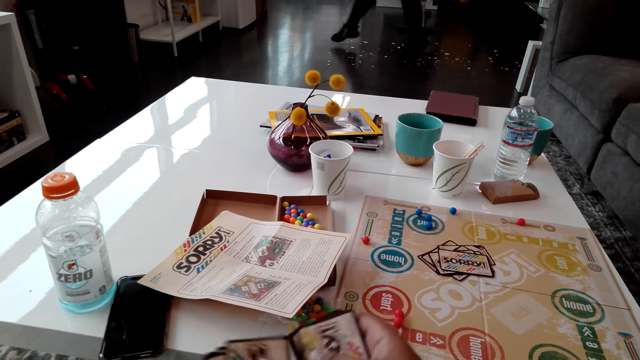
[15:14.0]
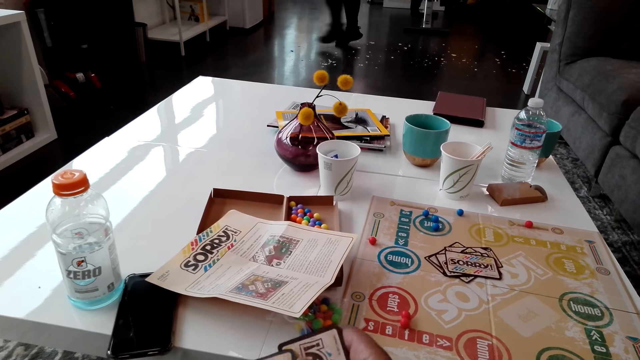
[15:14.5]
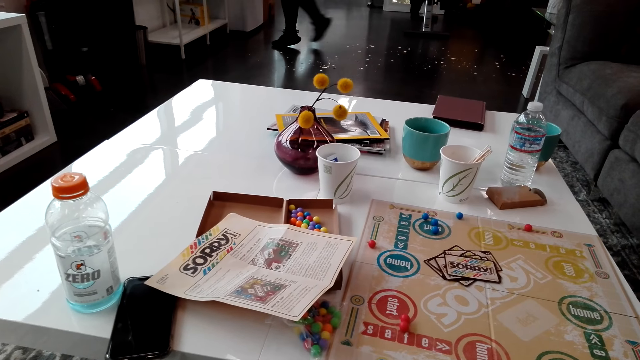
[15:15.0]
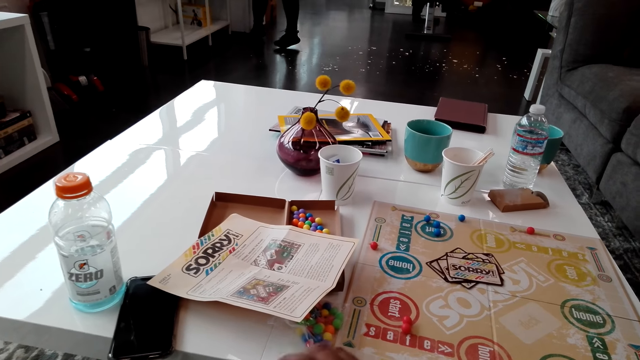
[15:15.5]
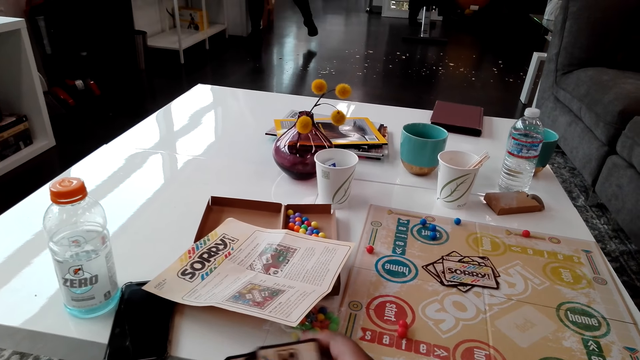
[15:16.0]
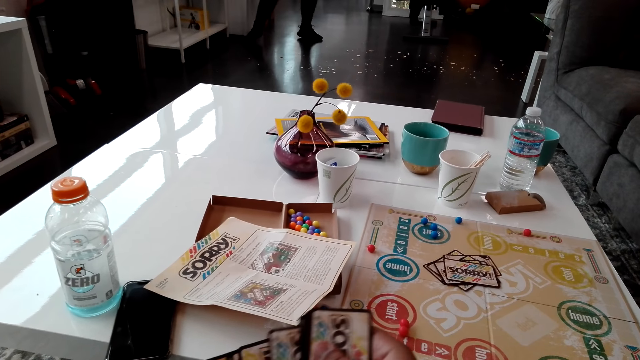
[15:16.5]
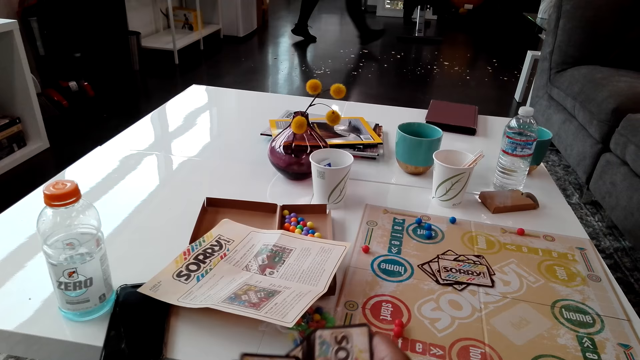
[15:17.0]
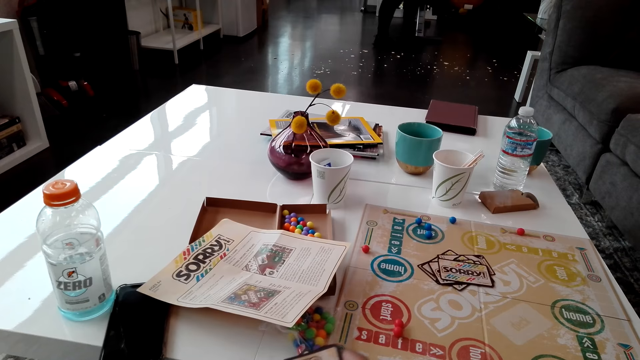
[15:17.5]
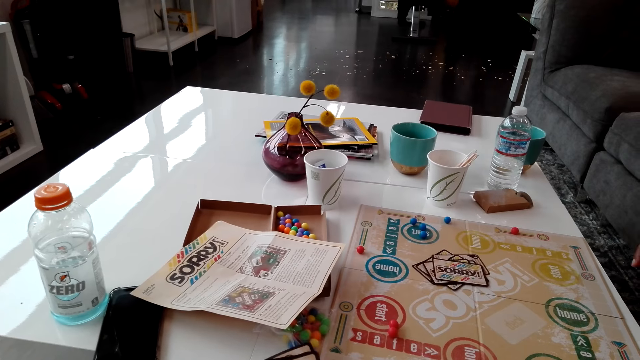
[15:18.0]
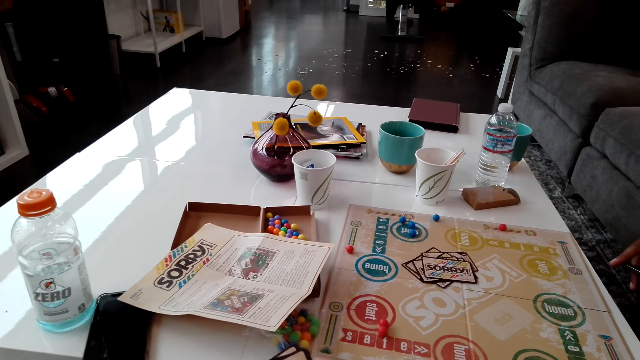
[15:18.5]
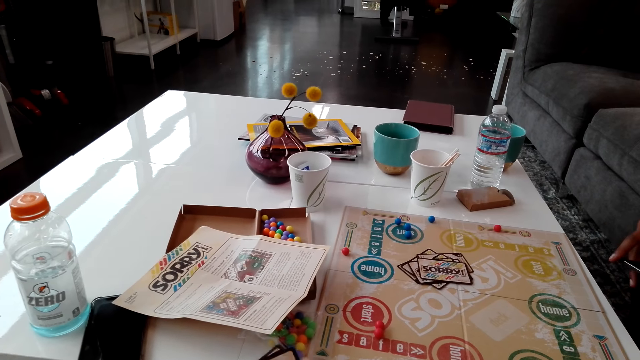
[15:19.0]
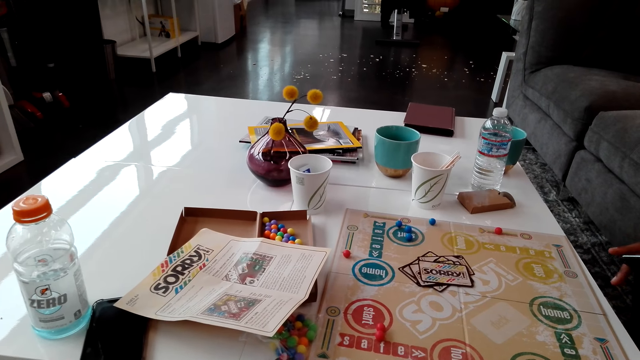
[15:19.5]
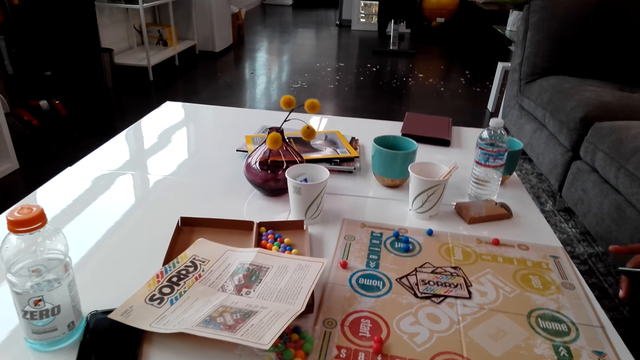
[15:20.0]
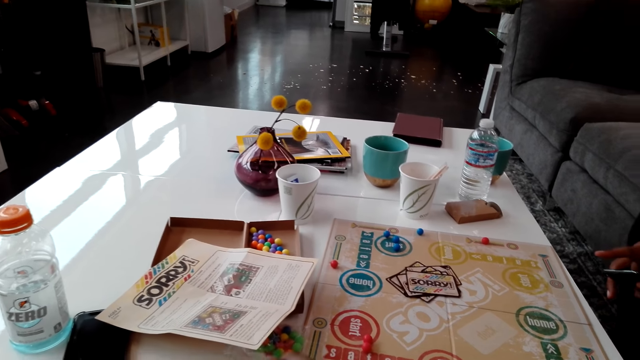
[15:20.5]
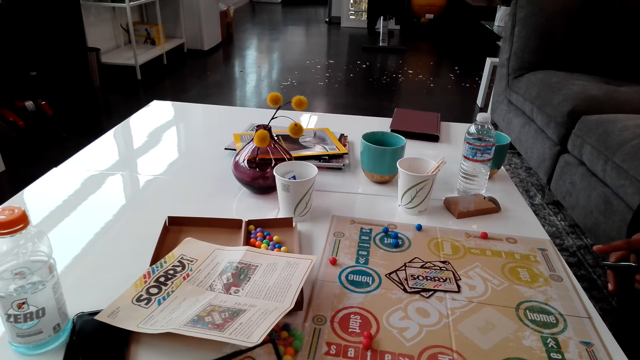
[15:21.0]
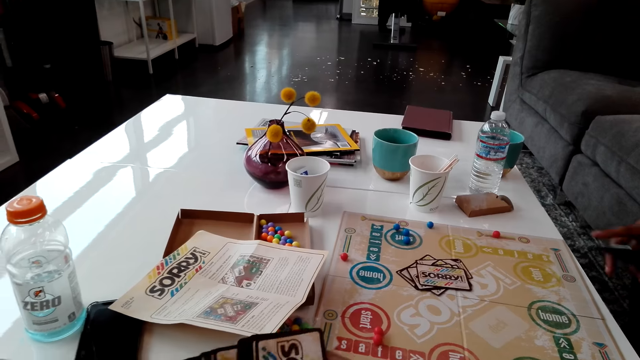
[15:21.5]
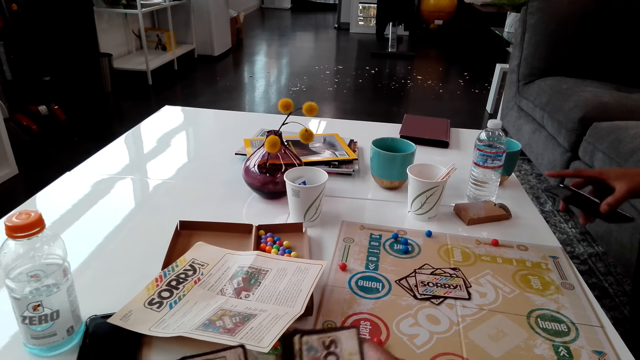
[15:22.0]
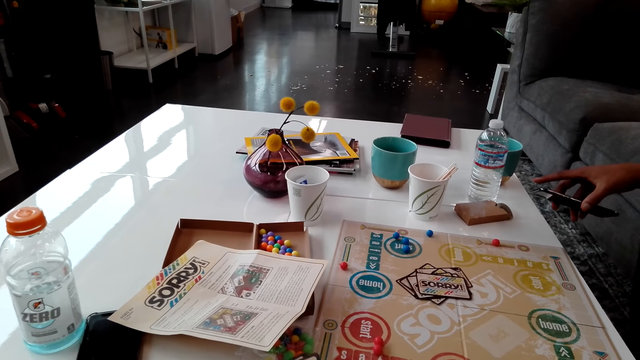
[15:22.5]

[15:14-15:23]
The camera wearer reshuffles the cards.

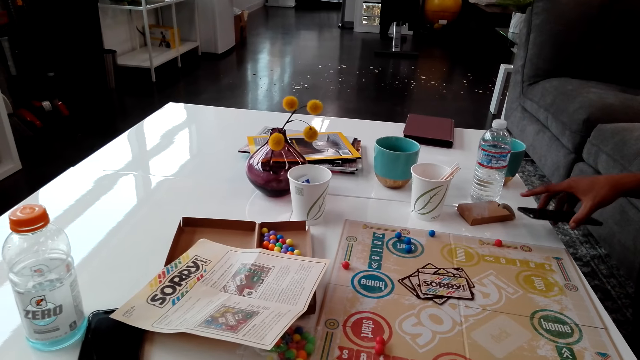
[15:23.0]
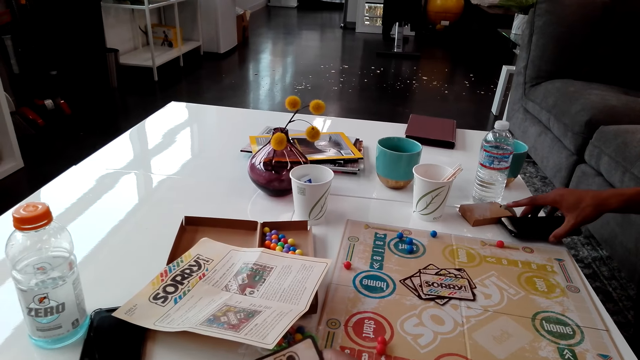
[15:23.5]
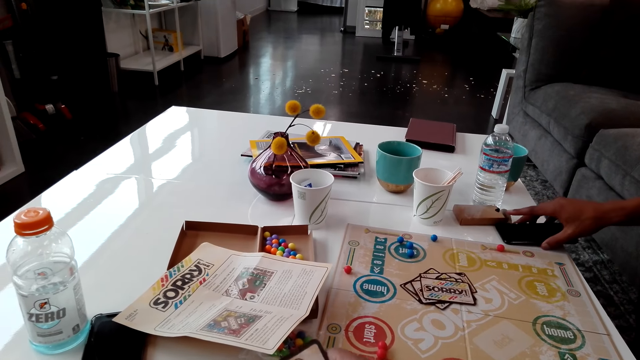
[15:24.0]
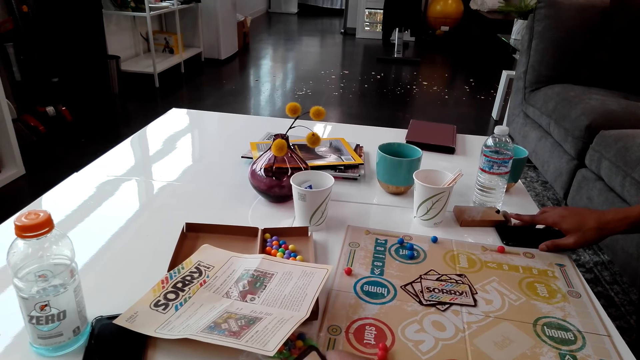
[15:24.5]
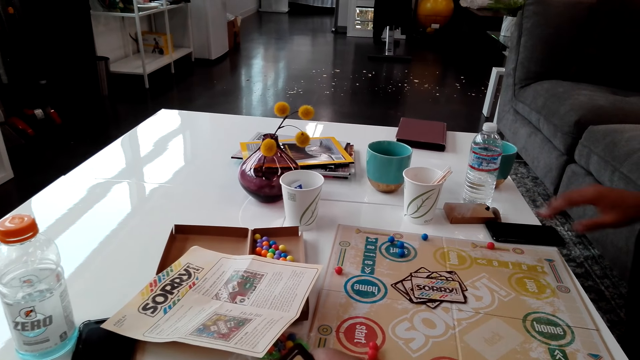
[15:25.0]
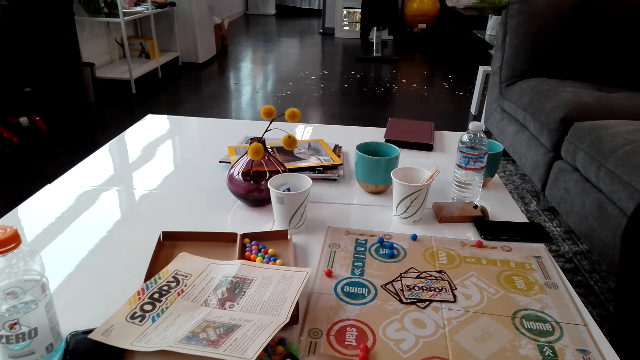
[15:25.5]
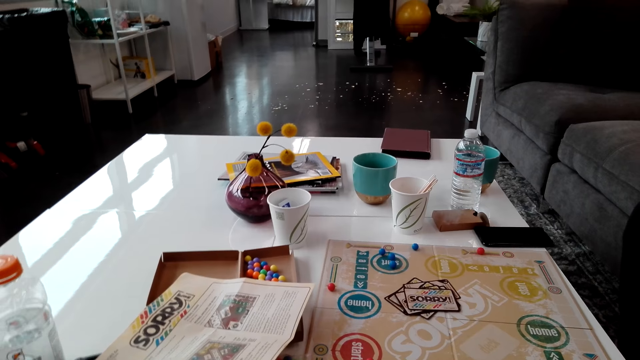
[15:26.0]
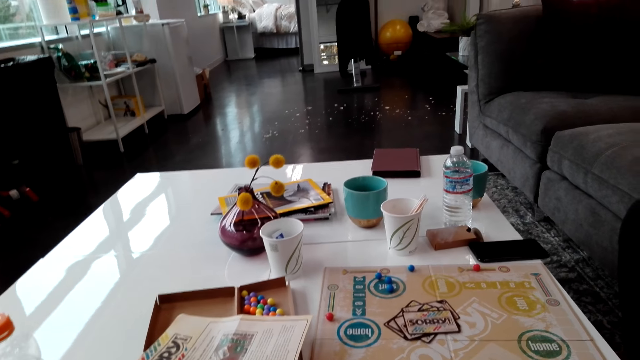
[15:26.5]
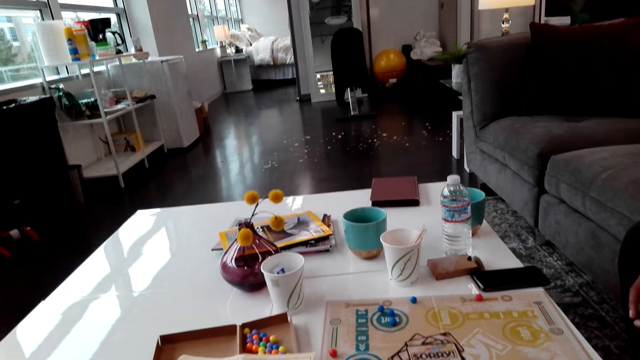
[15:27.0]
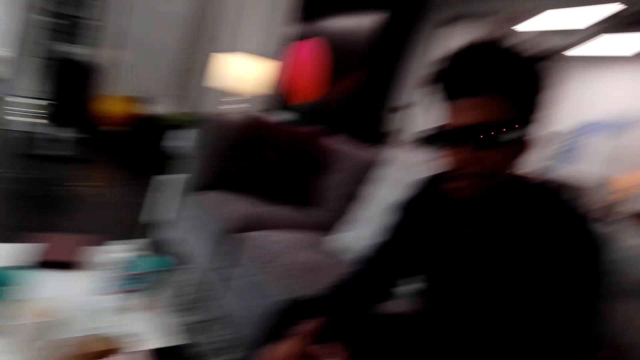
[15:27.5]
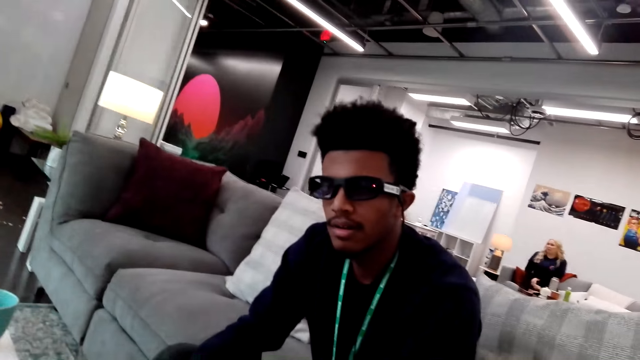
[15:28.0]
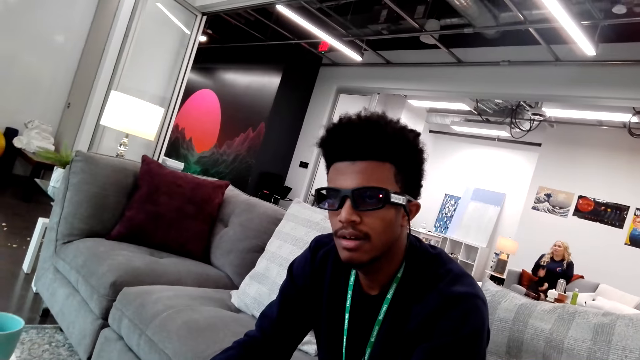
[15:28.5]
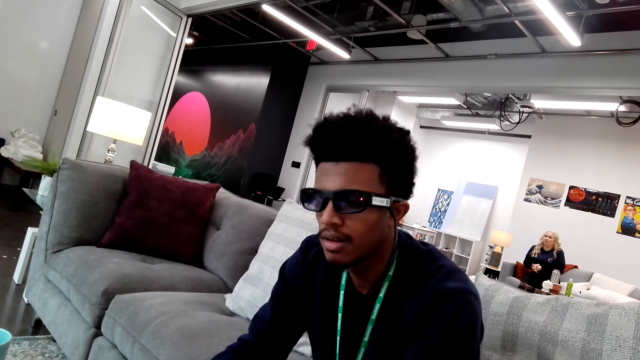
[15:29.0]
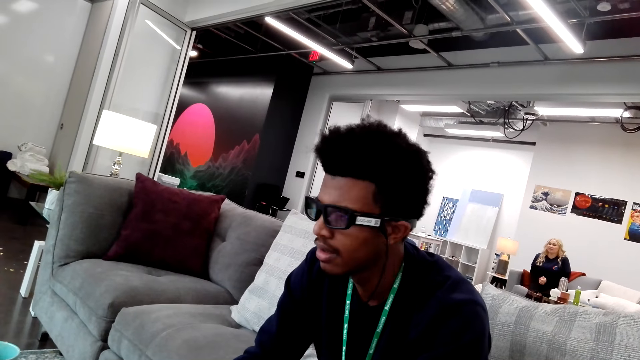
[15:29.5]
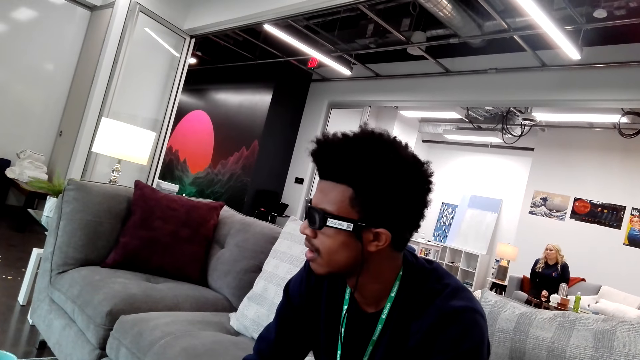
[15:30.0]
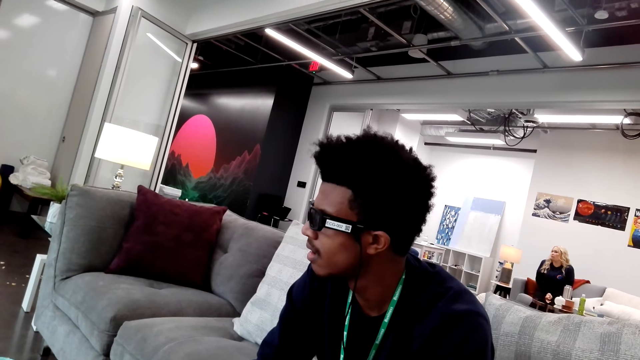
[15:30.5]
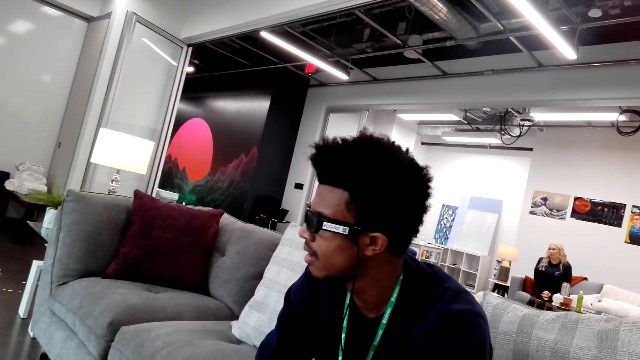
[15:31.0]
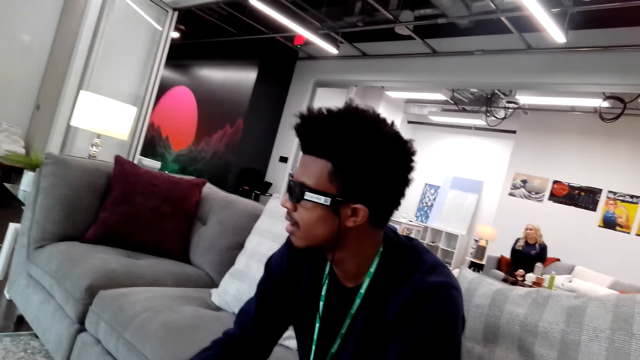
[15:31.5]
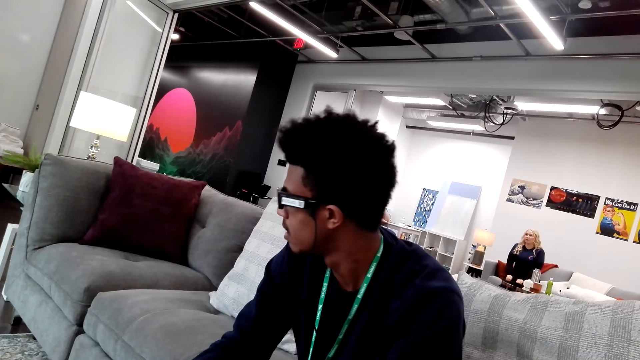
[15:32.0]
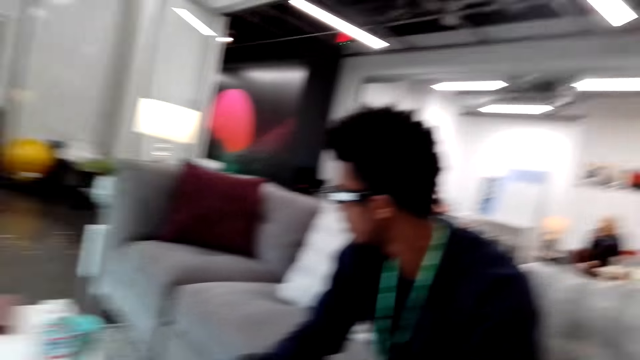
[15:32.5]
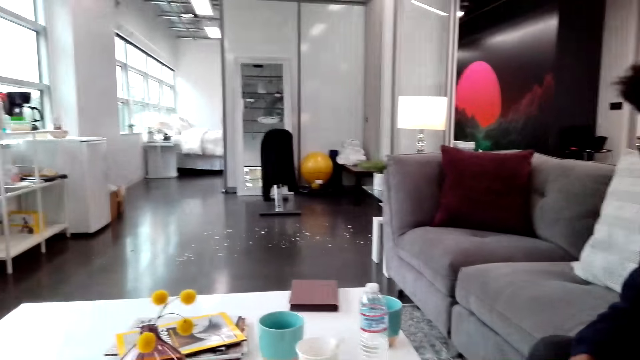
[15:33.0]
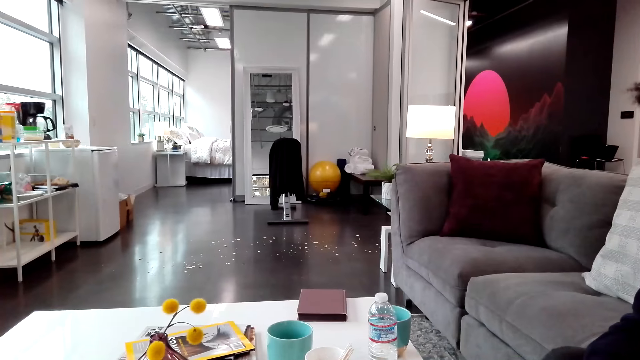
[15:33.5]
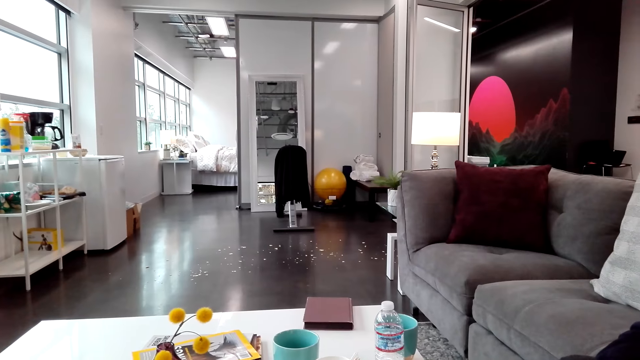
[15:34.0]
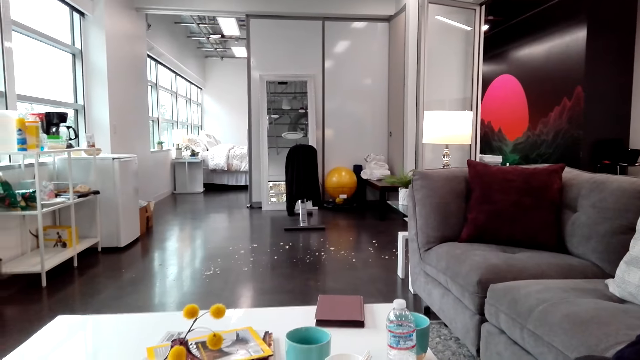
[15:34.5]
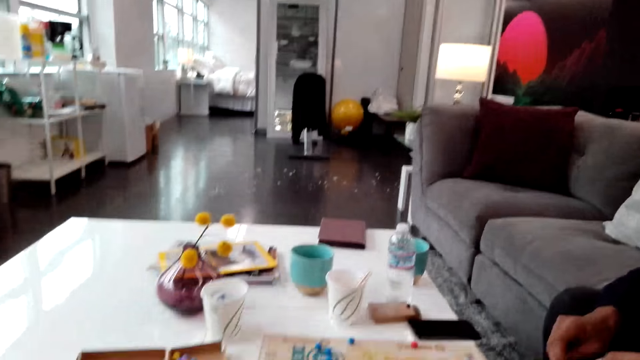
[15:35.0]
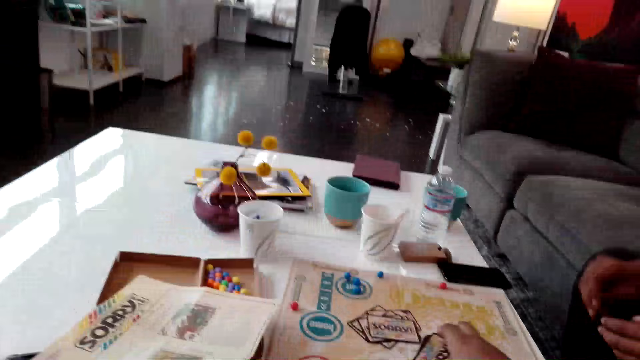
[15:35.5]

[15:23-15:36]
A man places a phone on the table. The camera wearer looks around. A woman moves her hands. The camera wearer looks at the man. They look ahead.
